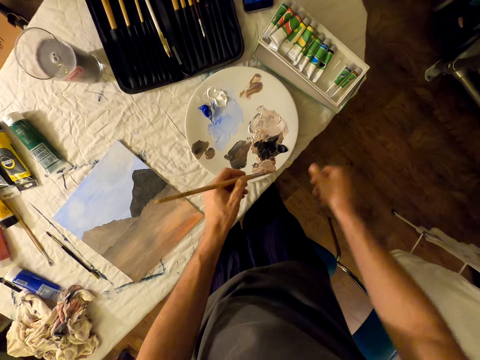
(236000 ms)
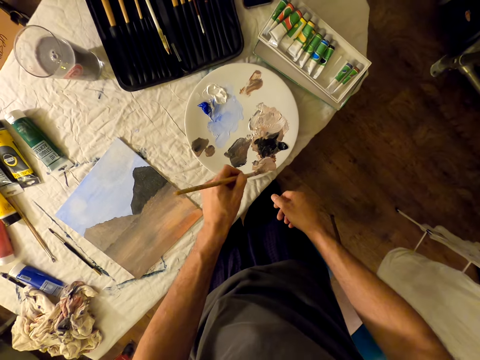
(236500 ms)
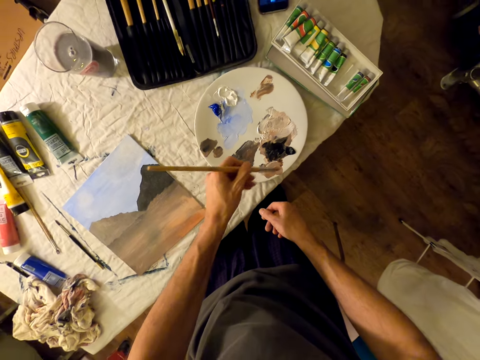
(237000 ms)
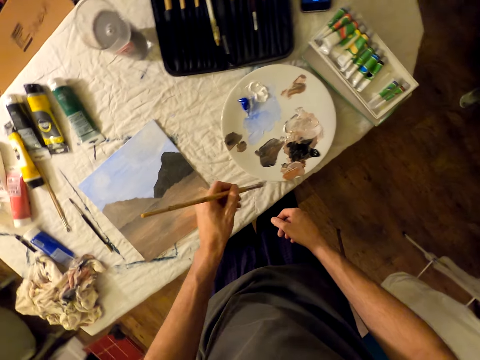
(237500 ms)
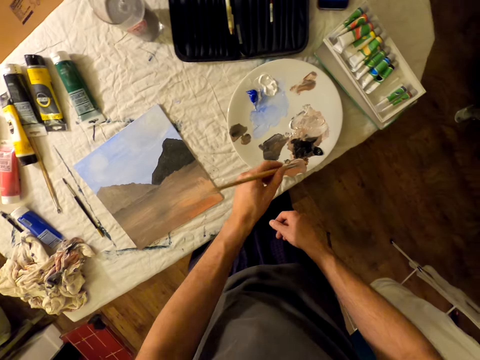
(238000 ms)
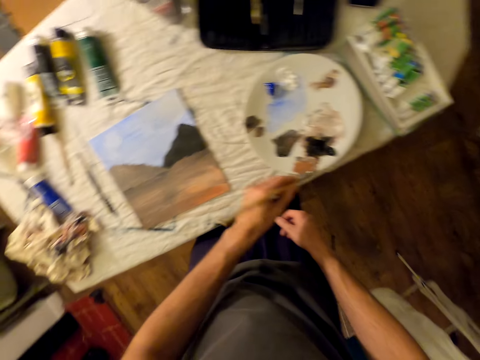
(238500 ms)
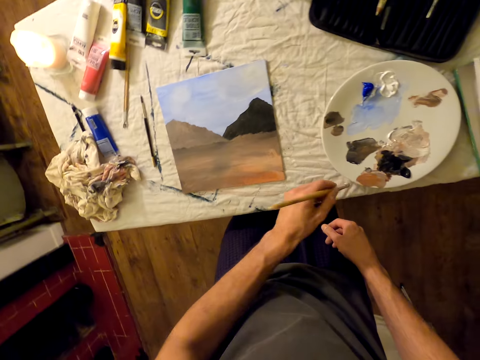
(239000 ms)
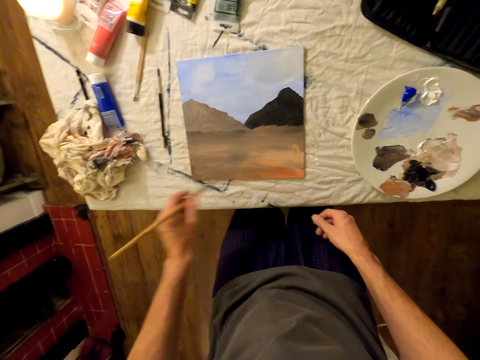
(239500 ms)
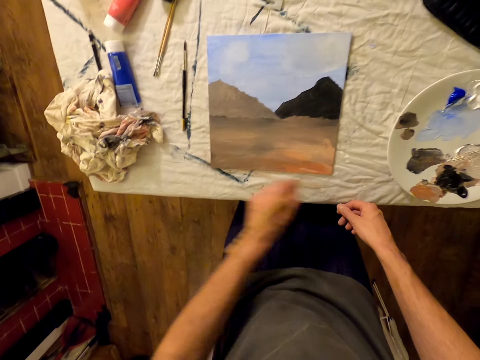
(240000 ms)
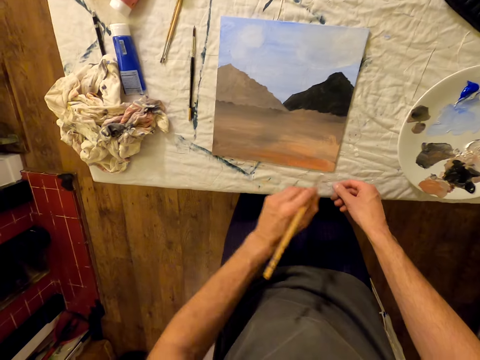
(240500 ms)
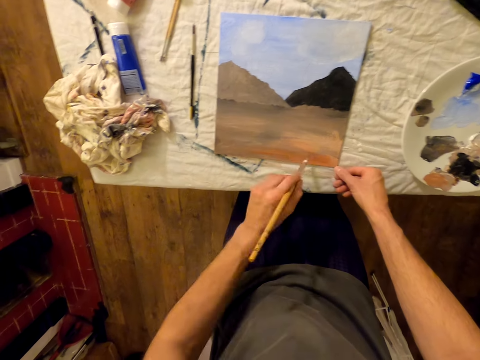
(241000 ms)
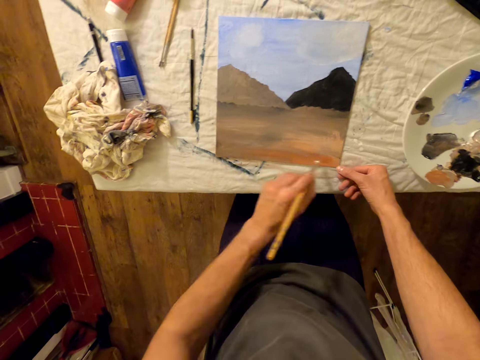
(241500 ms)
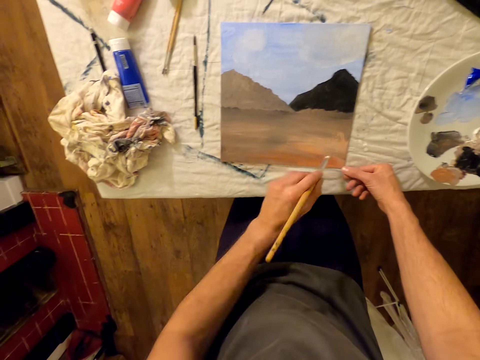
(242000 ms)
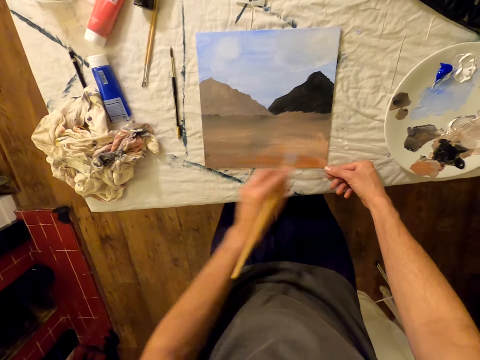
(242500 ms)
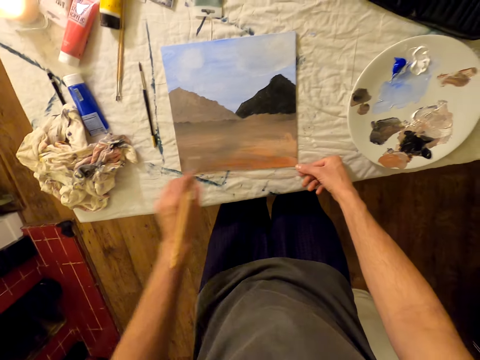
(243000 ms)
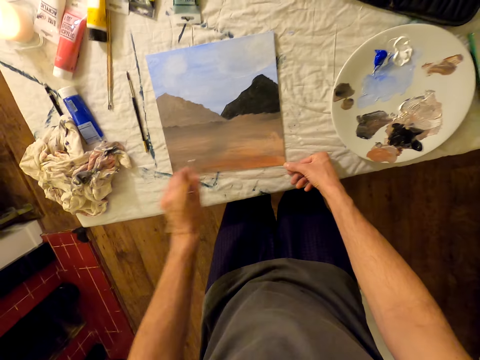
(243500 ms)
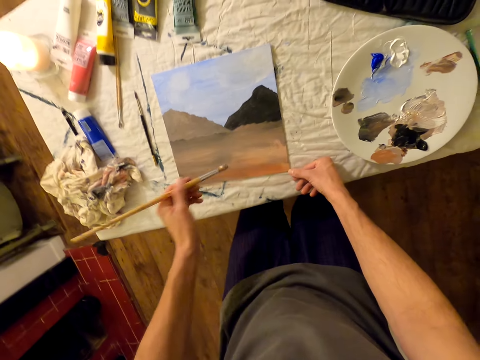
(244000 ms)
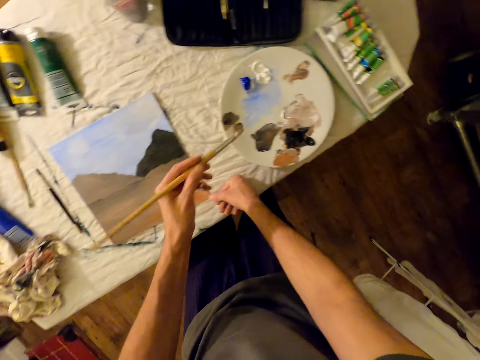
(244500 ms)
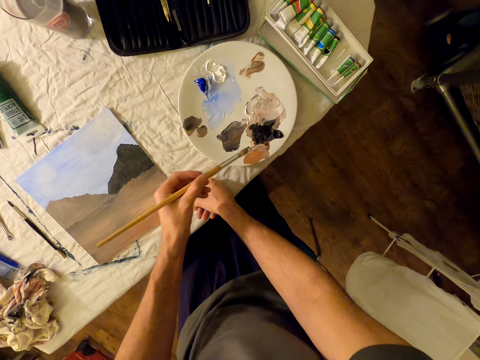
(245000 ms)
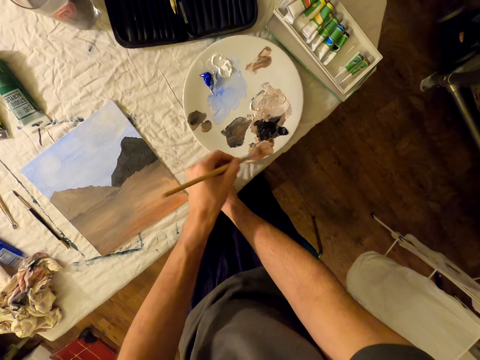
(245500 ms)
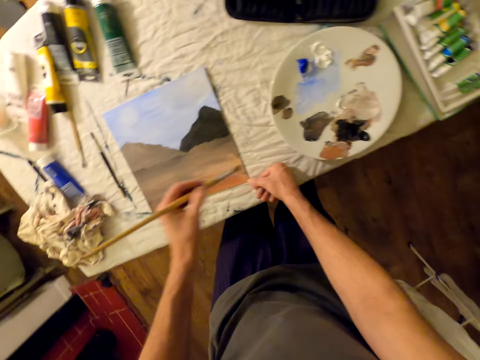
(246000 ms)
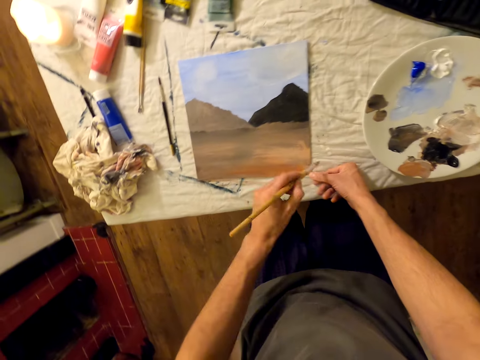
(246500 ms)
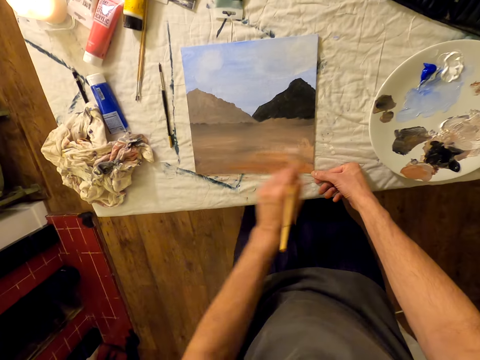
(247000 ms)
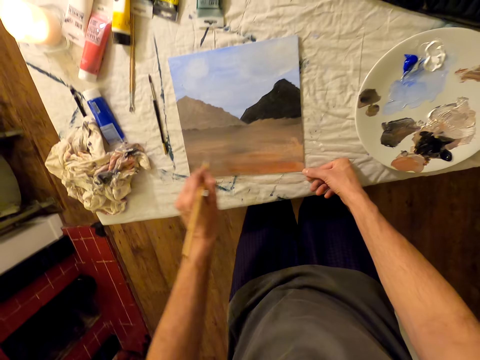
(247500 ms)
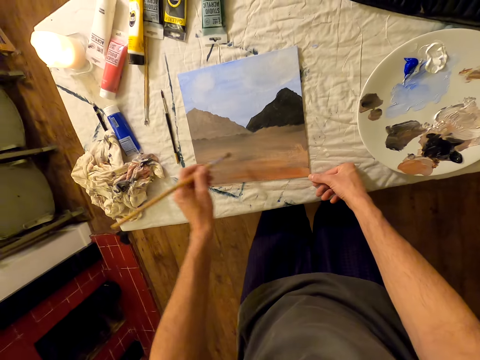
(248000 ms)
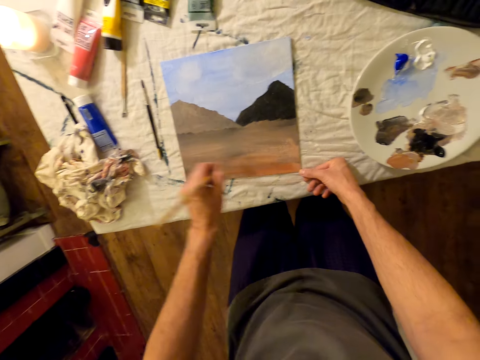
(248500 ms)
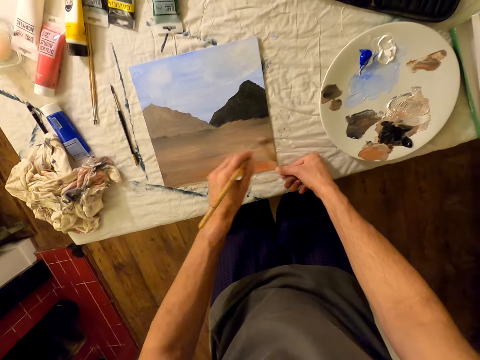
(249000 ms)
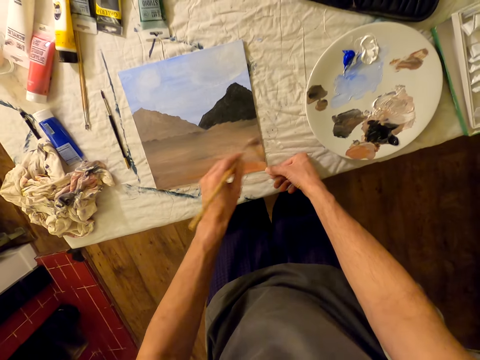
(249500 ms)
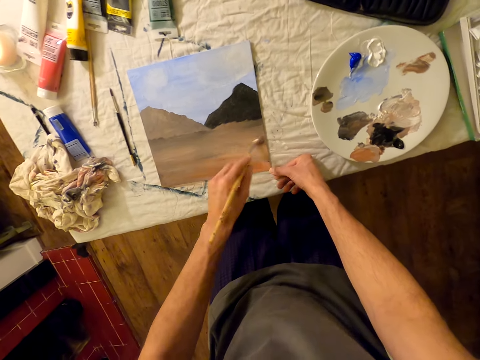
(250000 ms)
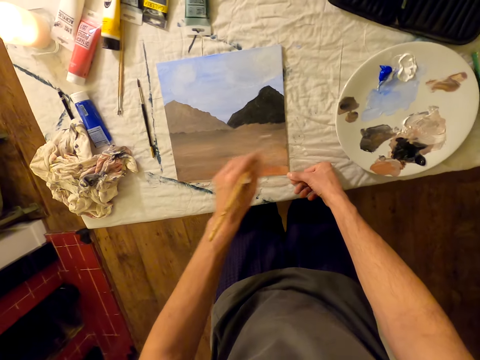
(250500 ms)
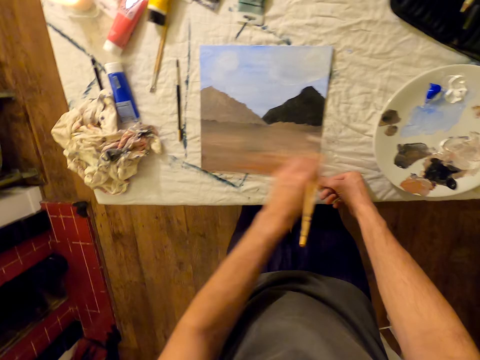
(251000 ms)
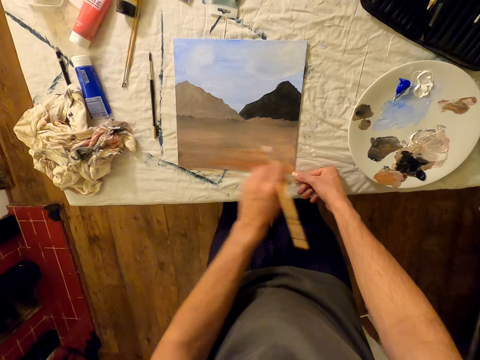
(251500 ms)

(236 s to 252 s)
The camera wearer places the water mixable oil paint on the table or in the case. They collect paint with the paintbrush. They place the brush on the palette. They paint on the painting paper with the brush. They place the brush on the palette. They collect paint. They paint on the painting paper with the brush.

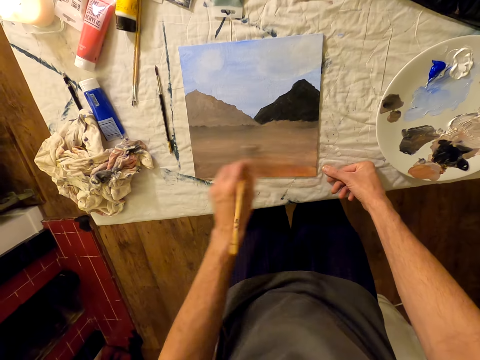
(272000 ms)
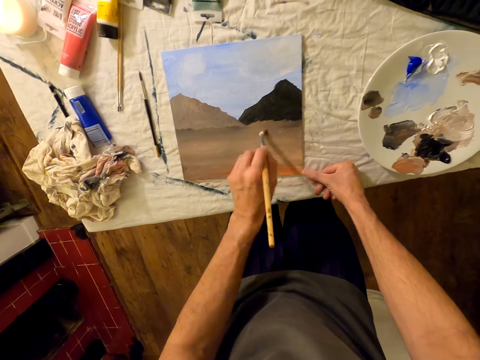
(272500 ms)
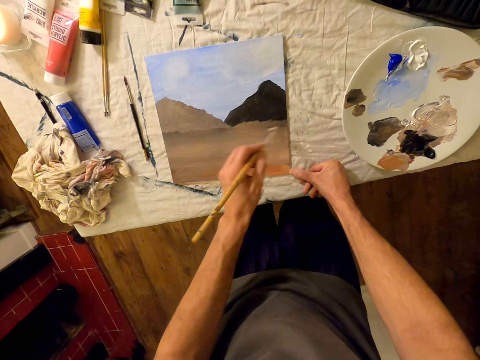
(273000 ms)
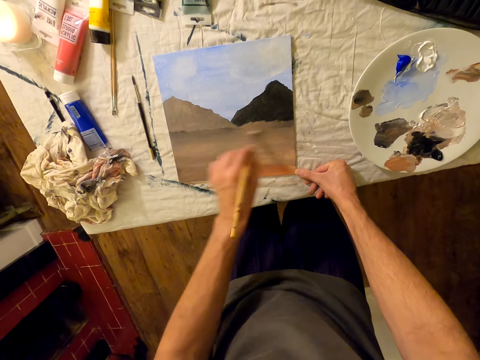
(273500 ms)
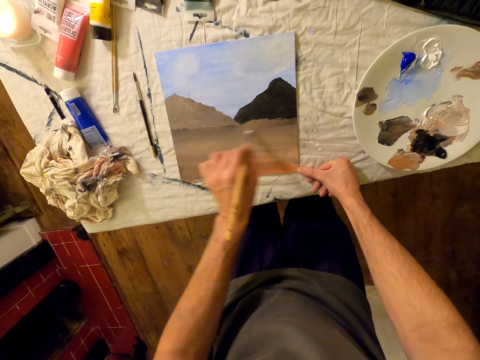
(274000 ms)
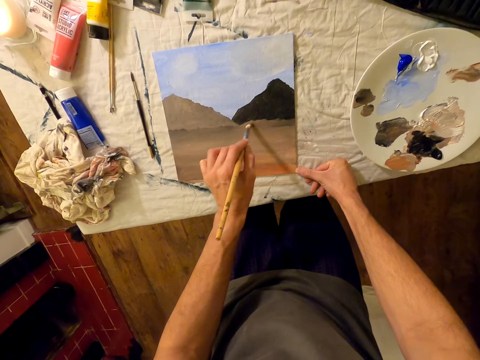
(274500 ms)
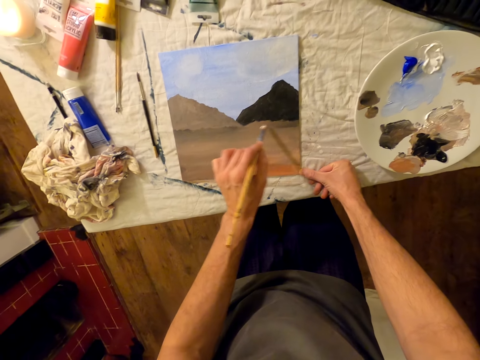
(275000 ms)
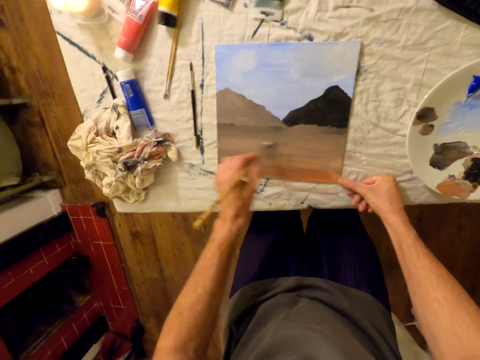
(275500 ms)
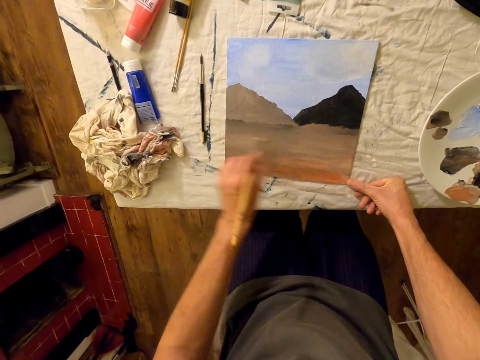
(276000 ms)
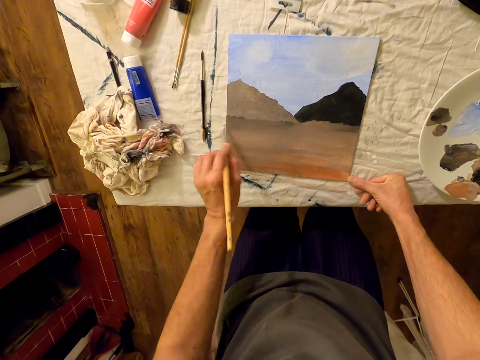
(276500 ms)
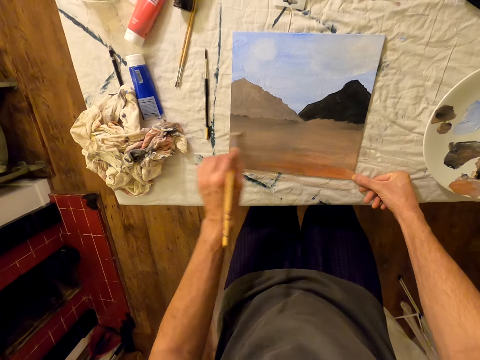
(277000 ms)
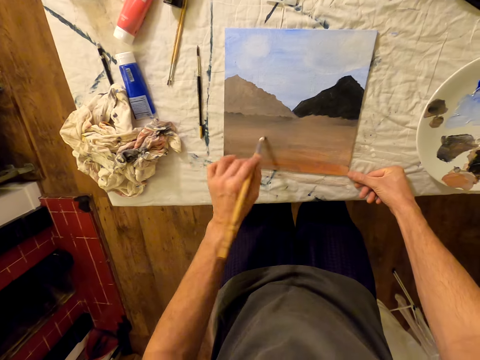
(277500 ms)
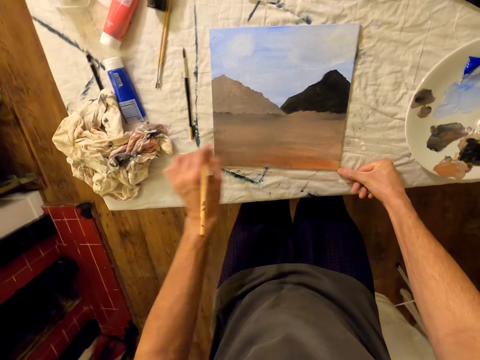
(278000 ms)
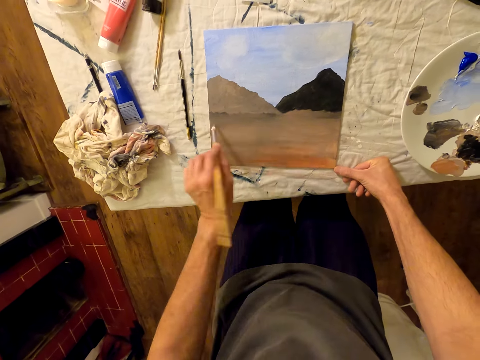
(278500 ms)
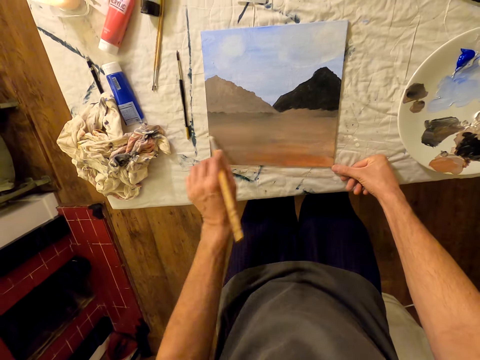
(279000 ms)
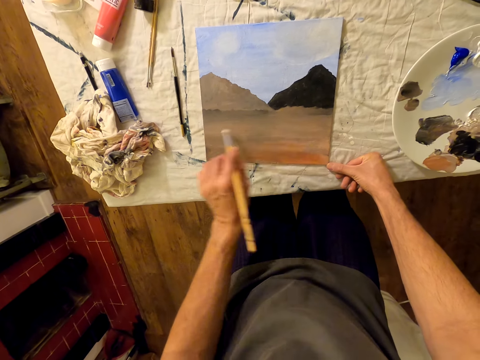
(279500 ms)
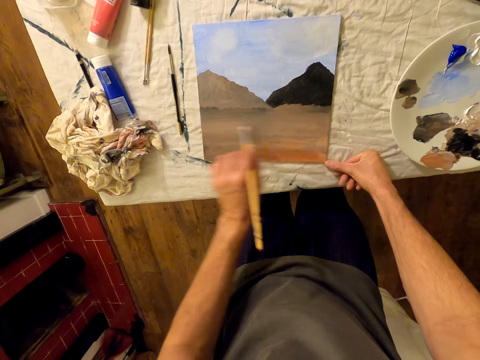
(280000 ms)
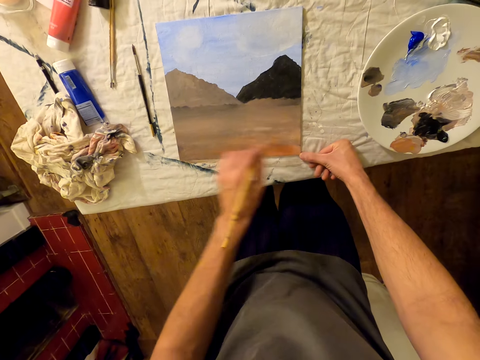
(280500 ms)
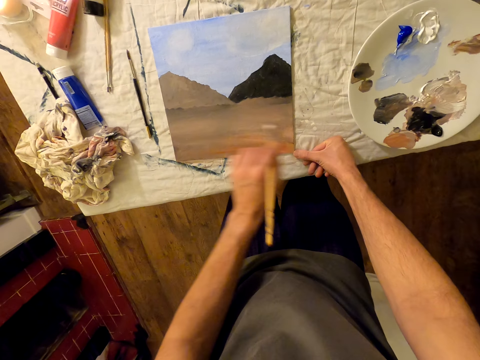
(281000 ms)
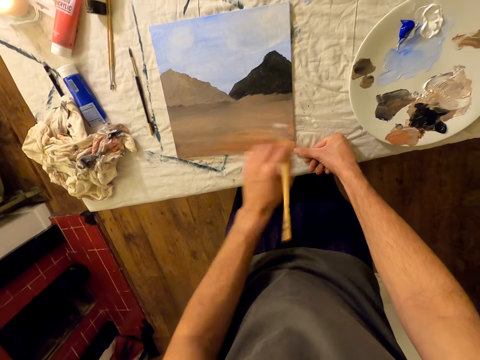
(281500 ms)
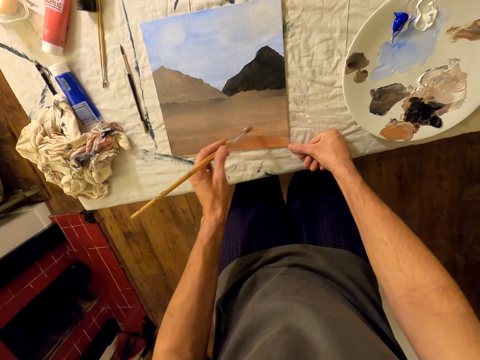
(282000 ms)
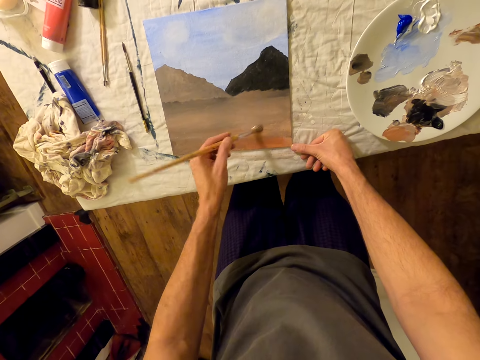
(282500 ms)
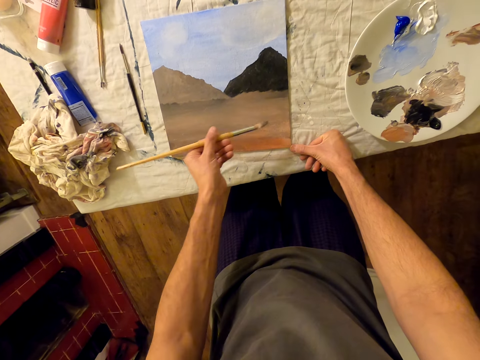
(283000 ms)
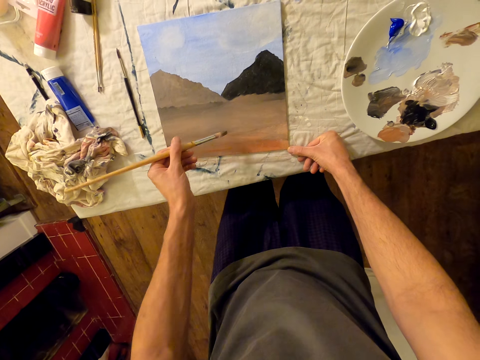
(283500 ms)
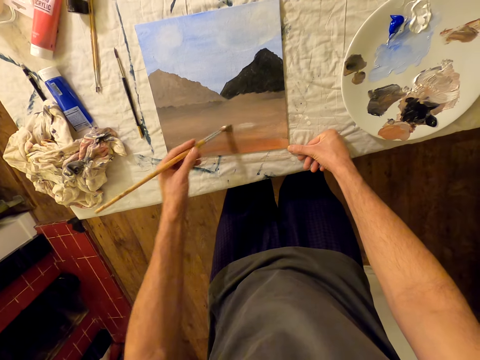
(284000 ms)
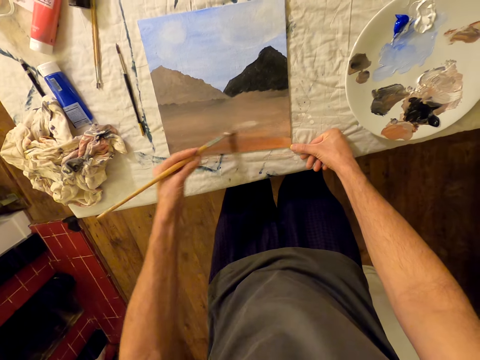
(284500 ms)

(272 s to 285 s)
The camera wearer paints on the painting paper with the brush.
